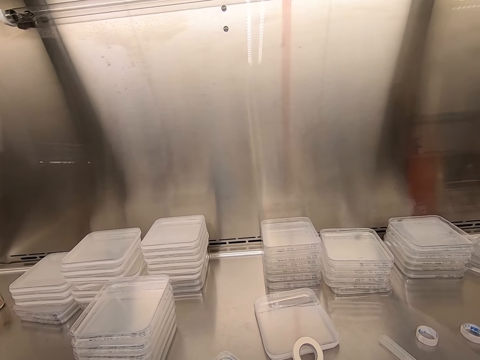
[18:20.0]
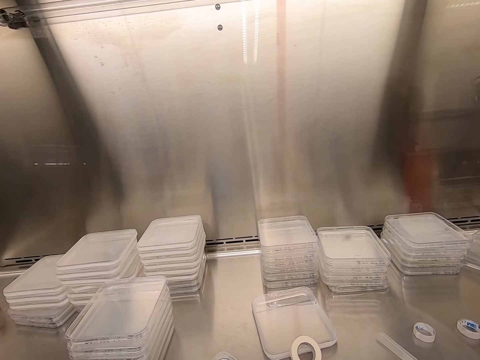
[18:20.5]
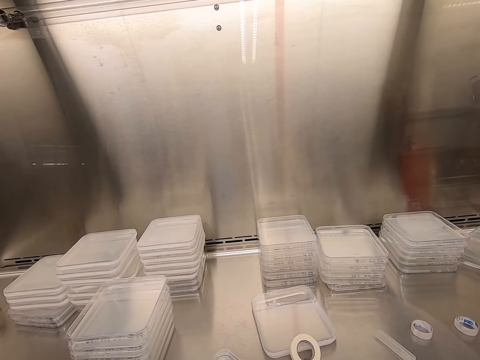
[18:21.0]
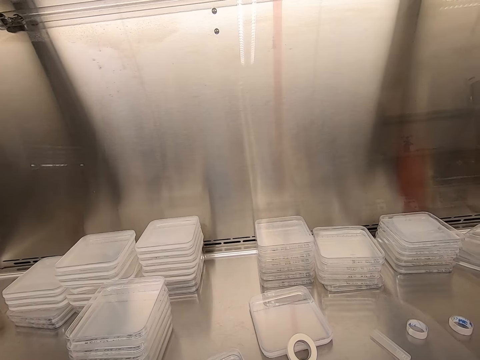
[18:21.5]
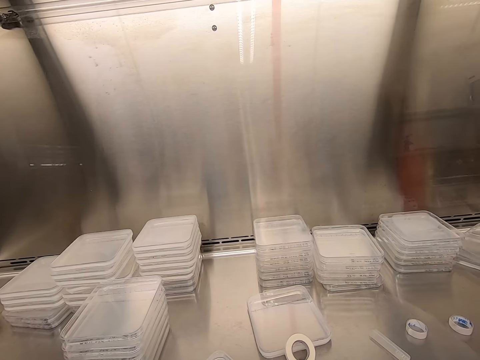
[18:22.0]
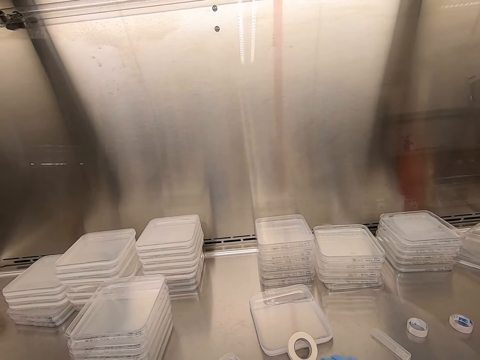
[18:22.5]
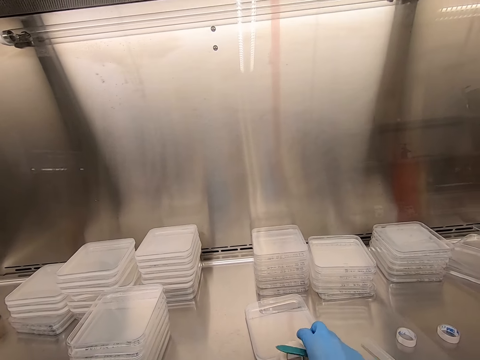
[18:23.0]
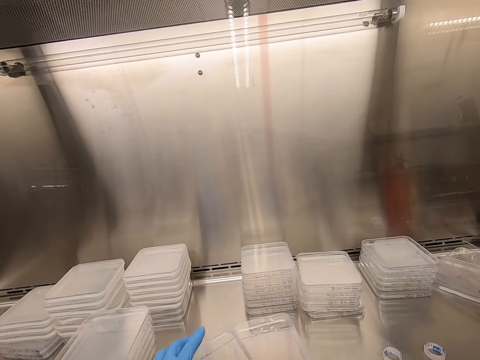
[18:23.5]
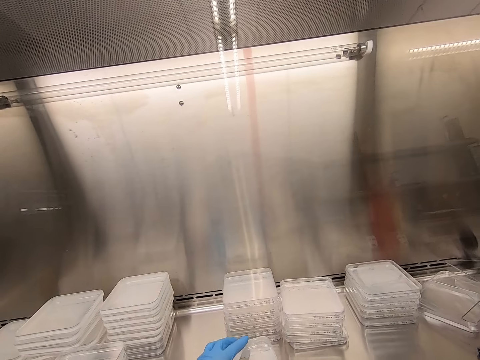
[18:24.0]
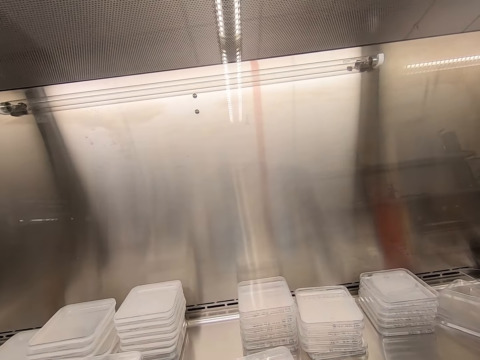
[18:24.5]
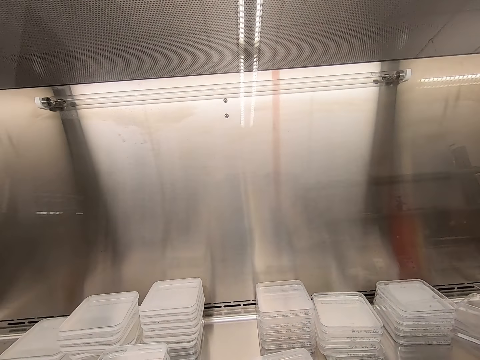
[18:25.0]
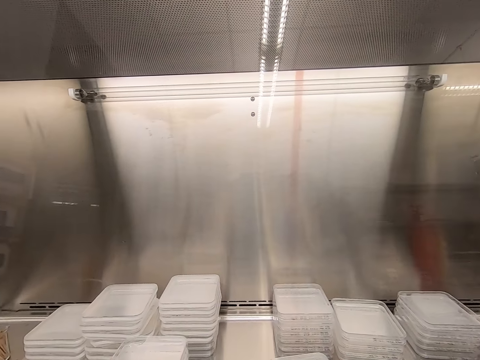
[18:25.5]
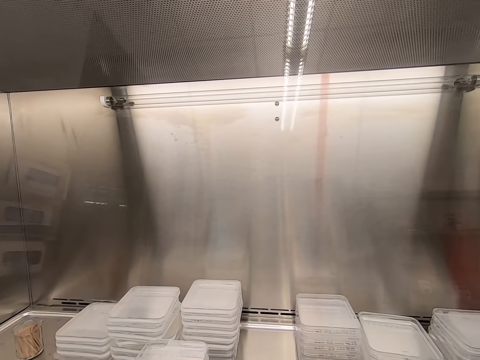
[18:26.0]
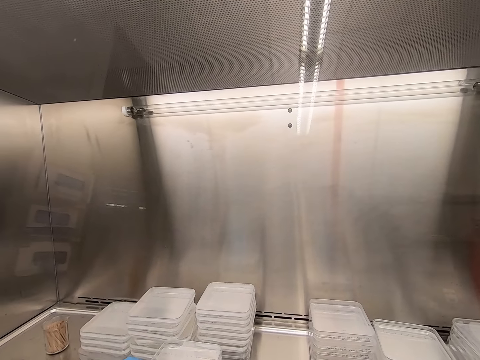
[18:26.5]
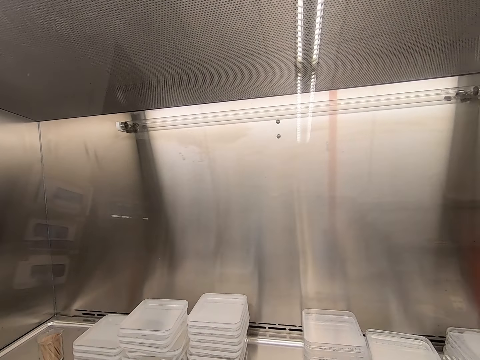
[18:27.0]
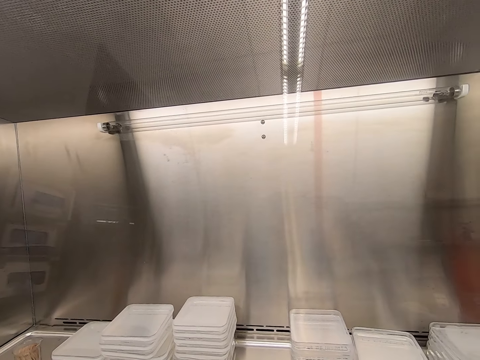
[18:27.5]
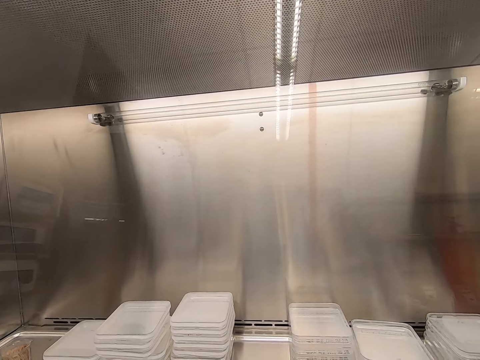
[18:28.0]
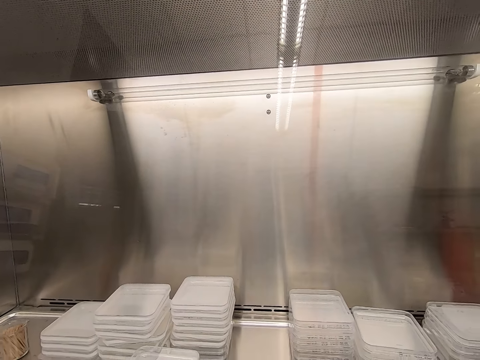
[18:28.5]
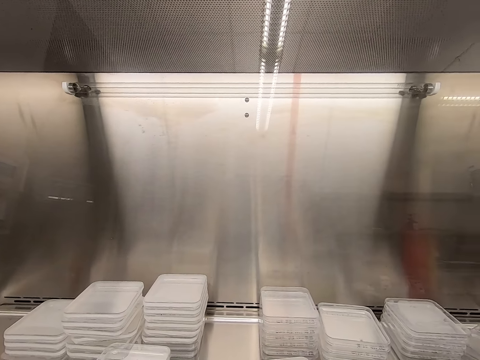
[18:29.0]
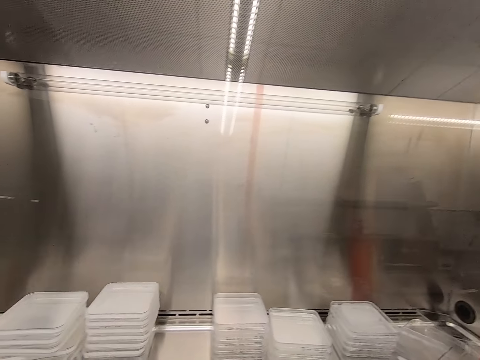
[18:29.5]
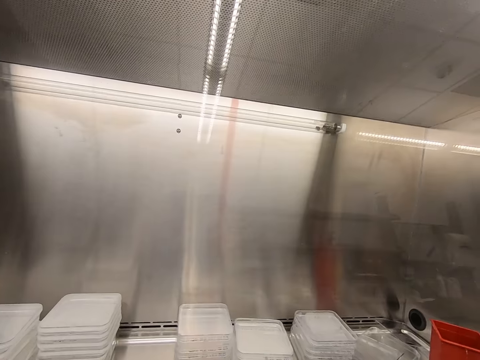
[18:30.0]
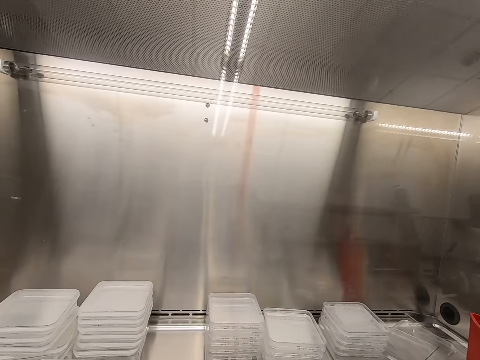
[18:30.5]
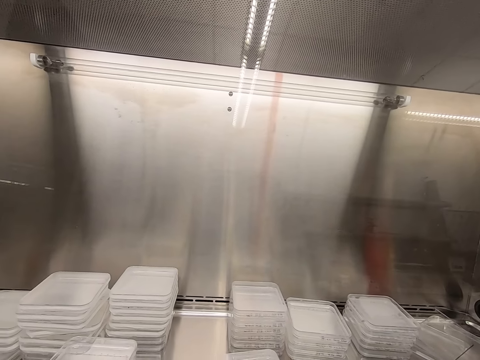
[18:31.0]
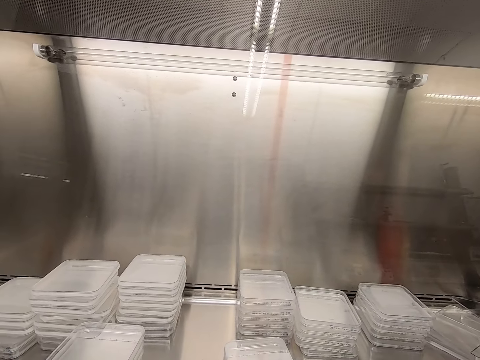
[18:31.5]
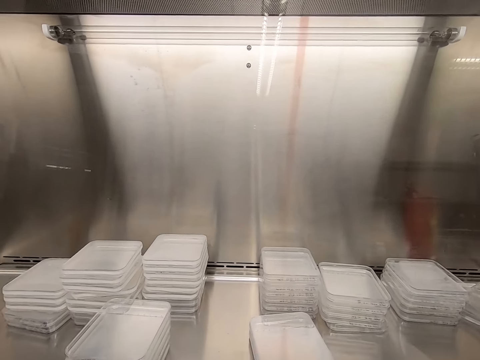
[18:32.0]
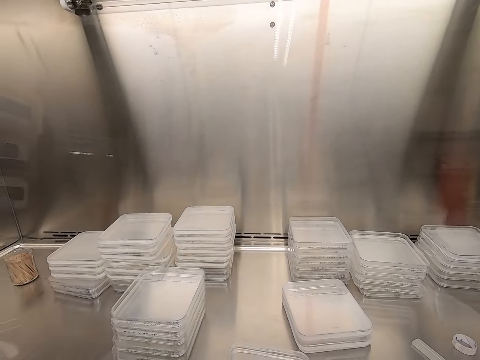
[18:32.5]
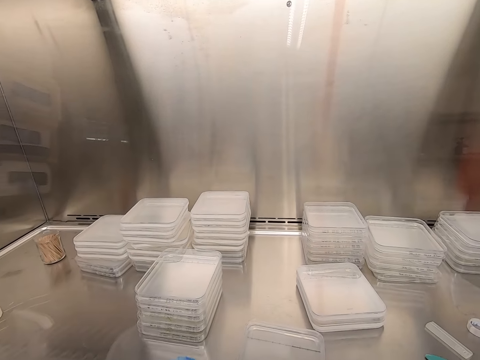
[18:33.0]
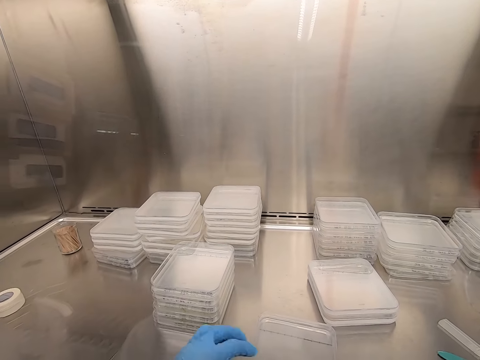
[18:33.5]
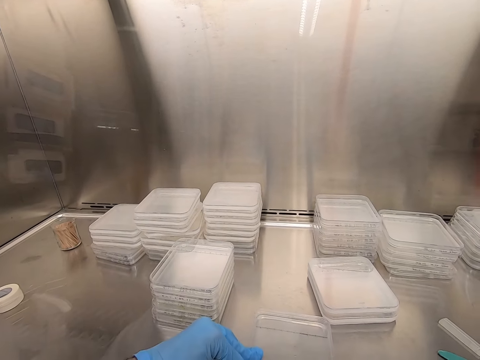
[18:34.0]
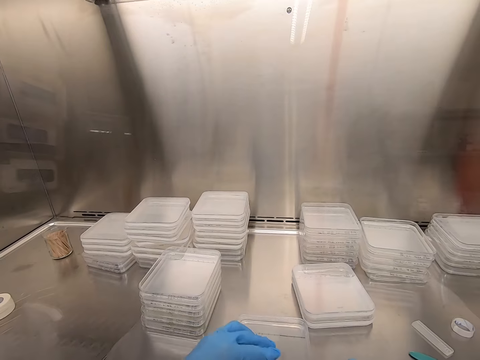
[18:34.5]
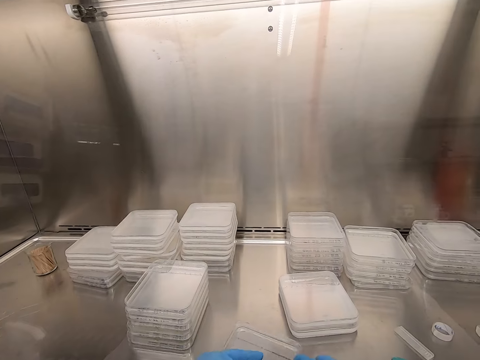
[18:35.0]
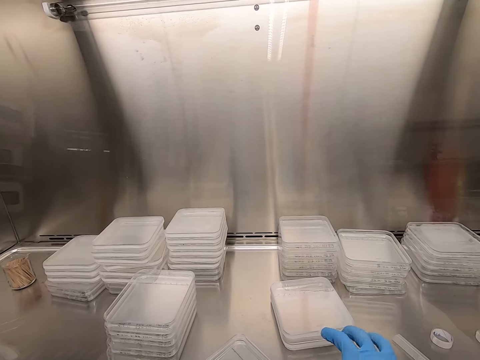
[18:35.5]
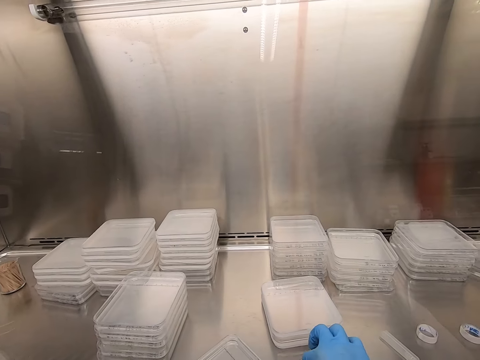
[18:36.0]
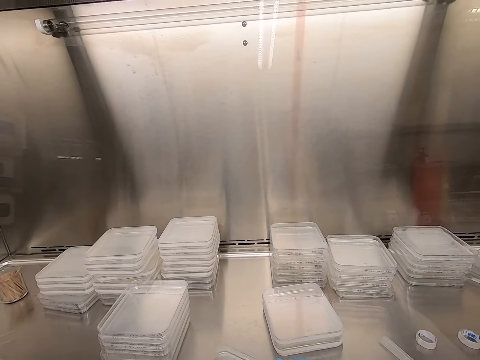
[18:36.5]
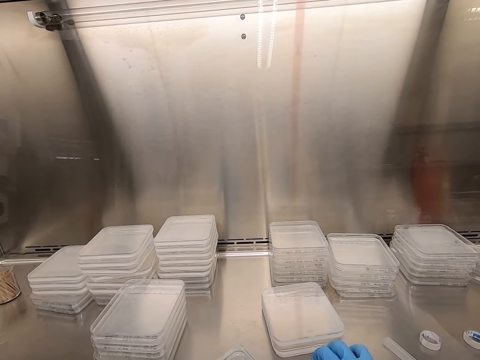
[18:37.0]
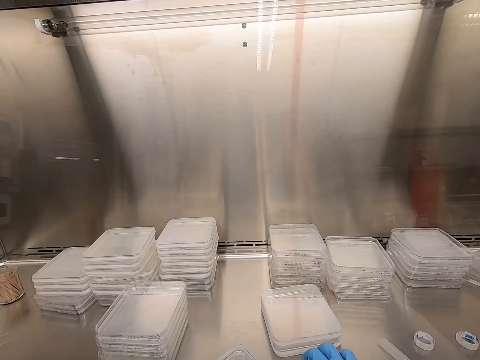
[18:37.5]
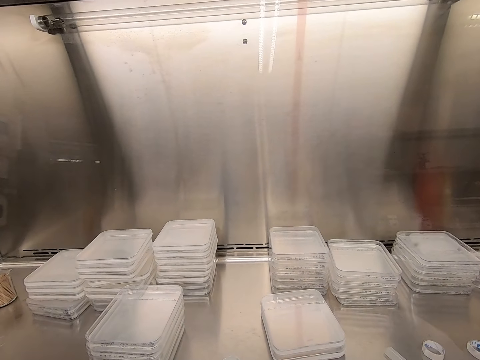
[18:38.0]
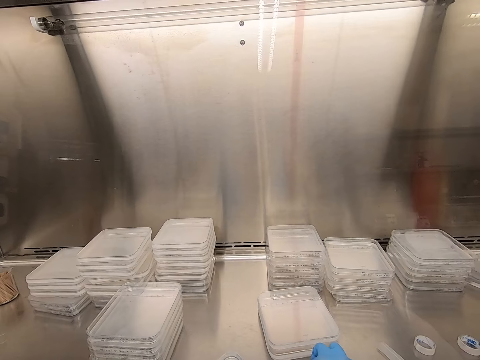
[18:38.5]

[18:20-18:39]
The camera wearer seals the plastic lid with cello tape. They pile up a container. They take the plastic. They look around the table. They seal the plastic lid with cello tape.

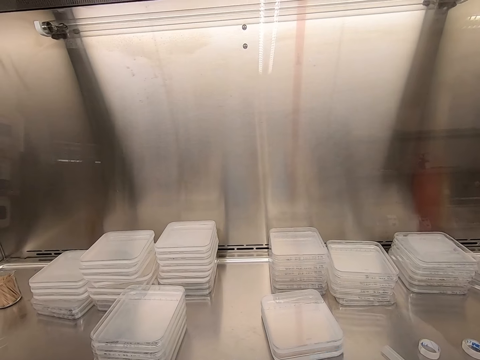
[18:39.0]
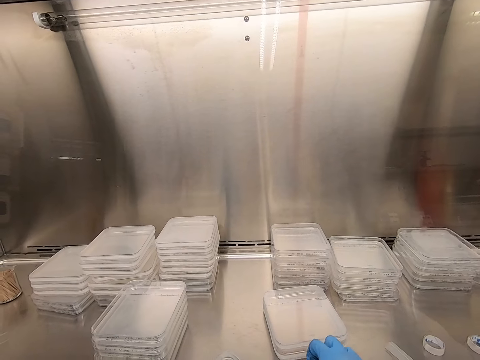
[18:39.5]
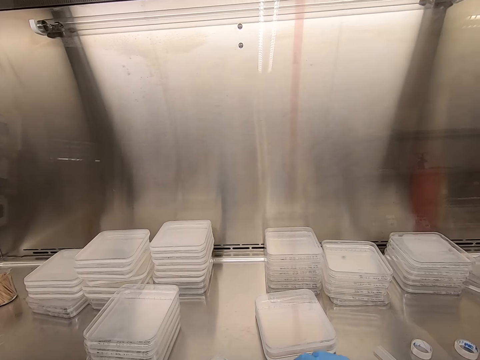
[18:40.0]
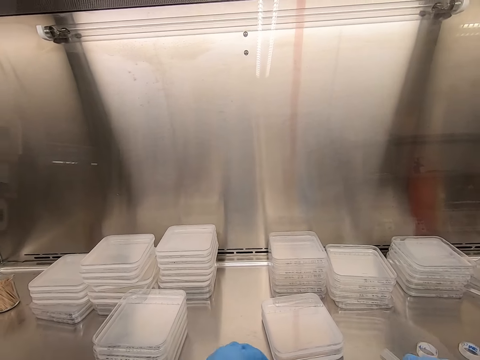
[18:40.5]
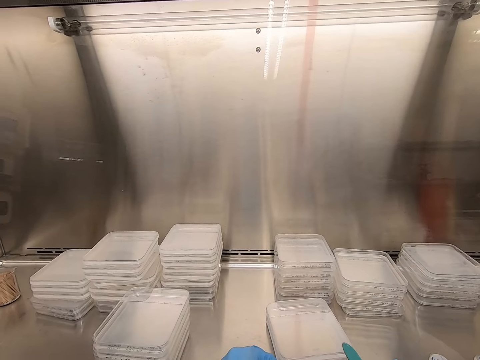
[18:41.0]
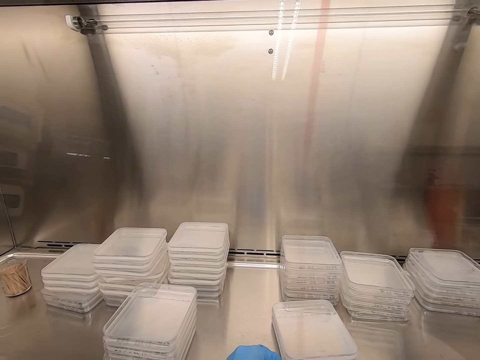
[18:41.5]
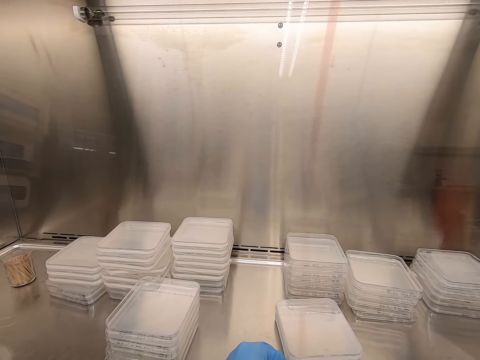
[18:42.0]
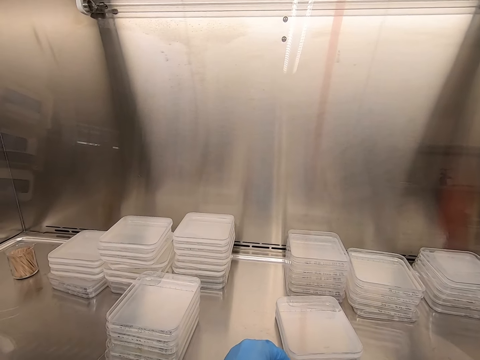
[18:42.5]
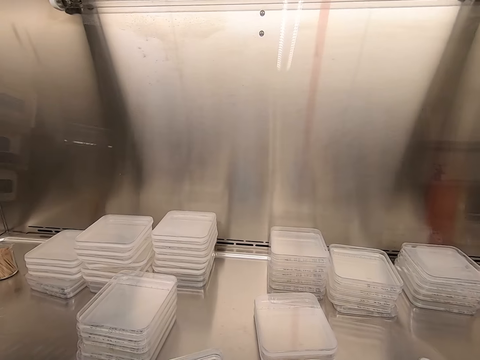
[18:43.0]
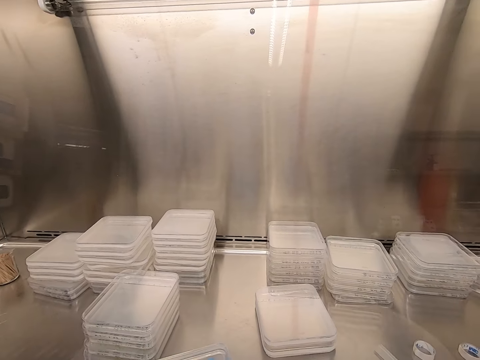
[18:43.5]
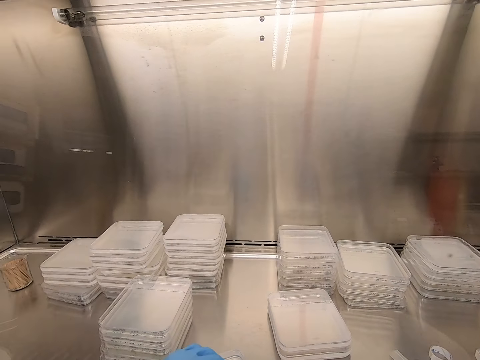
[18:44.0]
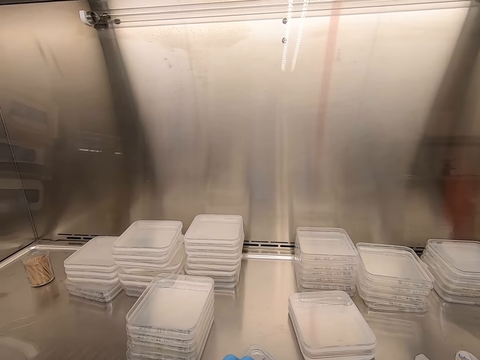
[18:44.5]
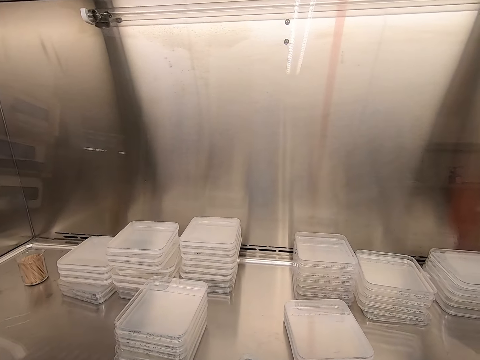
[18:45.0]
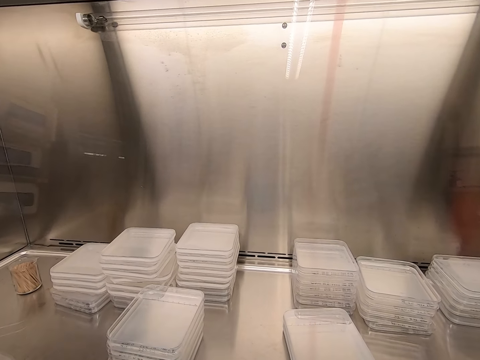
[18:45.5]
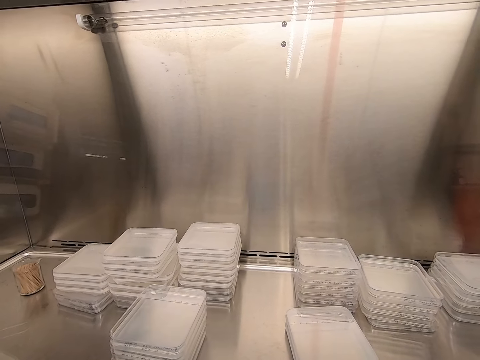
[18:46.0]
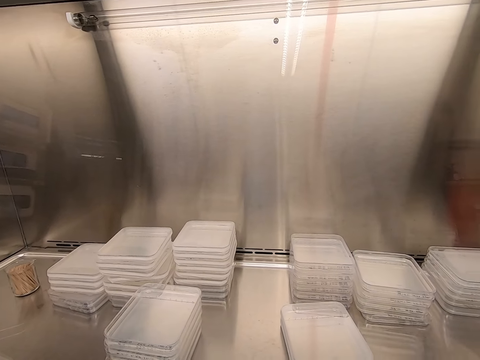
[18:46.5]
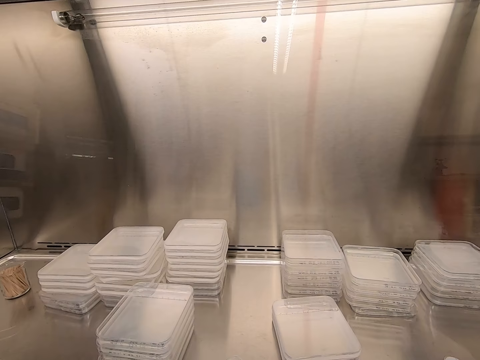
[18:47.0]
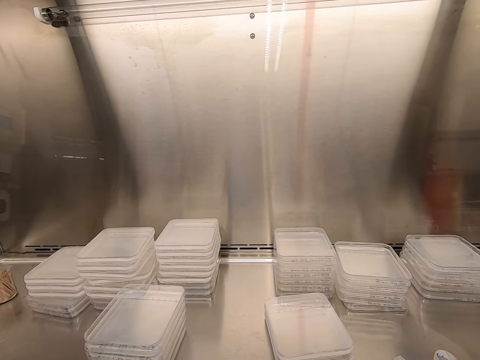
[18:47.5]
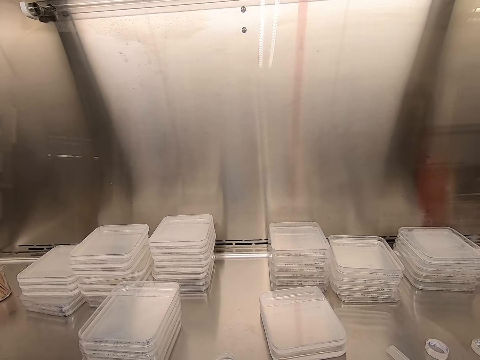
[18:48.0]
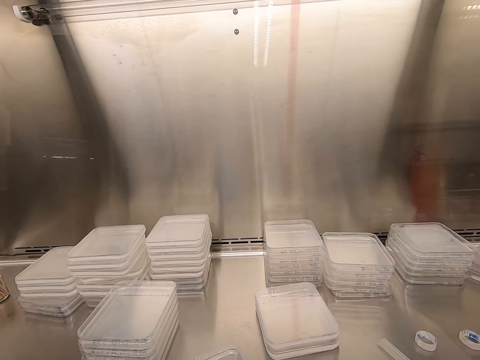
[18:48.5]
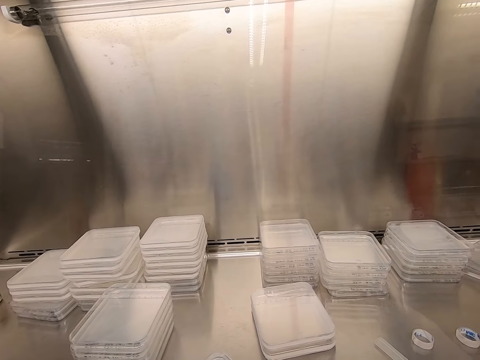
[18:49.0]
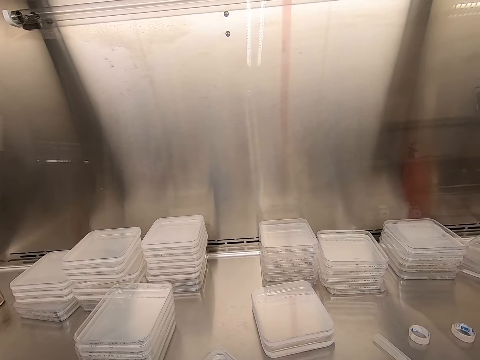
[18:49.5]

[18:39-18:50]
The camera wearer writes on the plastic lid.
